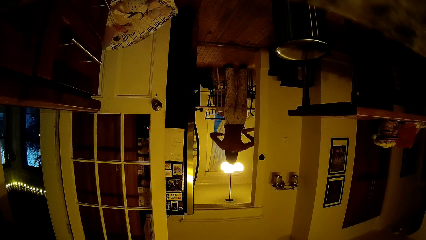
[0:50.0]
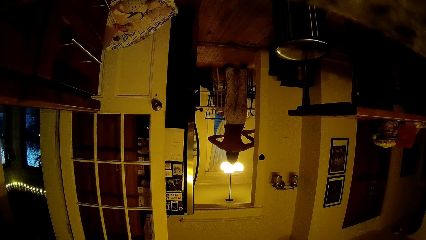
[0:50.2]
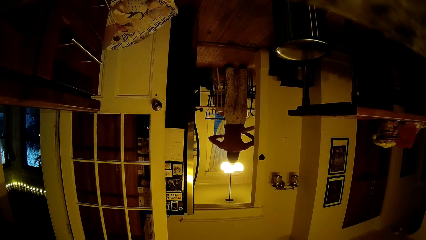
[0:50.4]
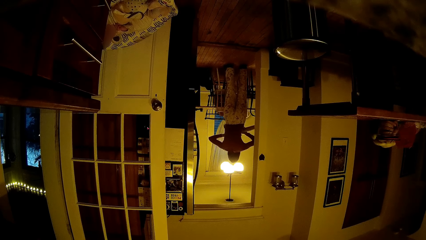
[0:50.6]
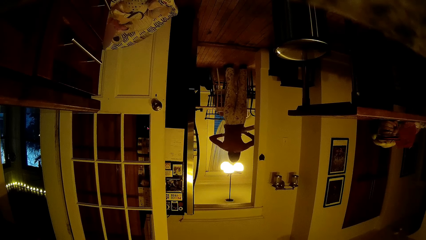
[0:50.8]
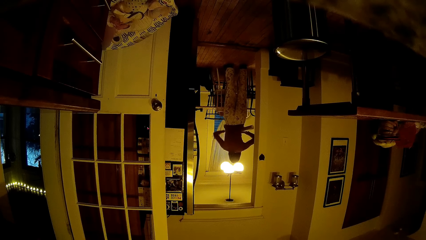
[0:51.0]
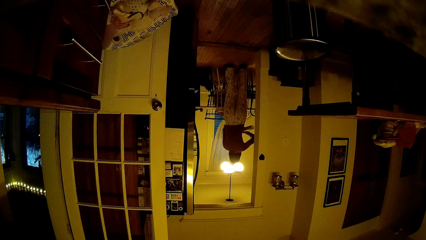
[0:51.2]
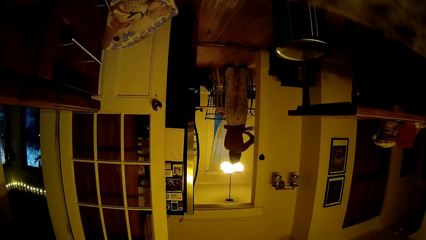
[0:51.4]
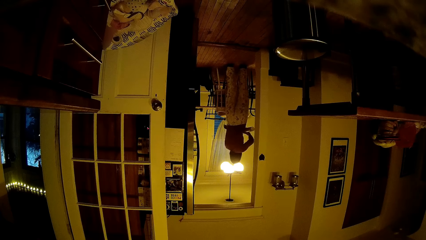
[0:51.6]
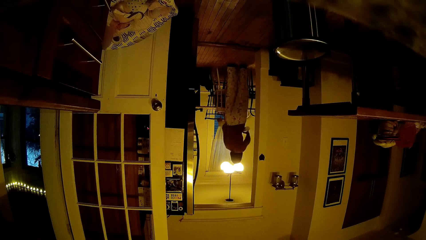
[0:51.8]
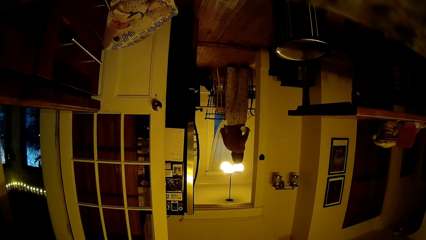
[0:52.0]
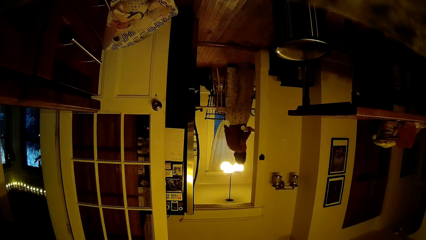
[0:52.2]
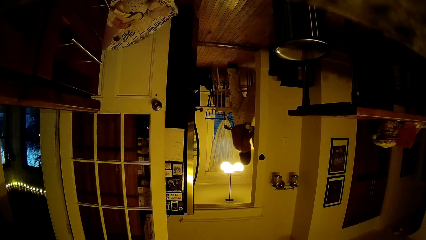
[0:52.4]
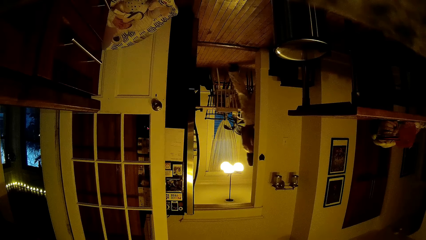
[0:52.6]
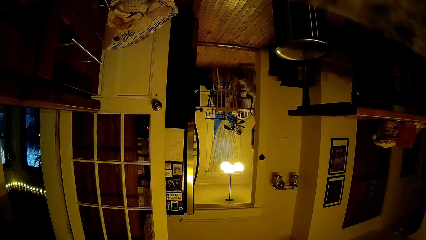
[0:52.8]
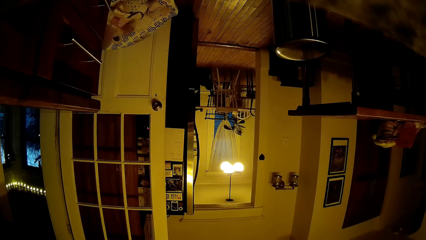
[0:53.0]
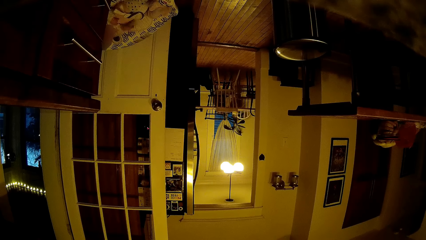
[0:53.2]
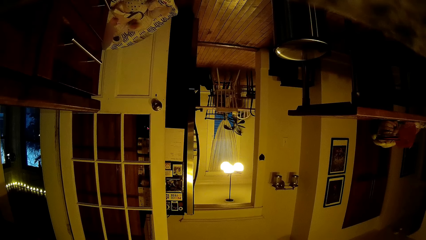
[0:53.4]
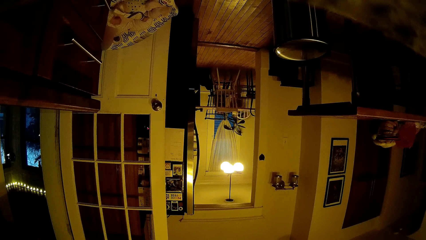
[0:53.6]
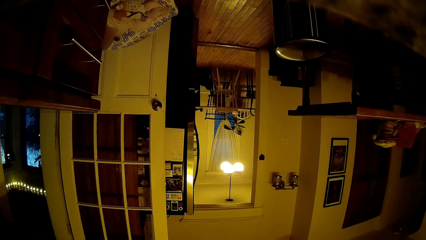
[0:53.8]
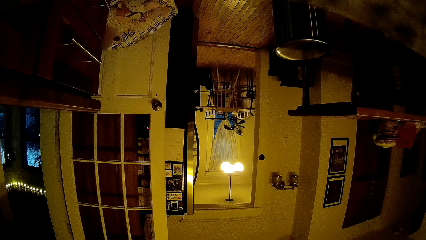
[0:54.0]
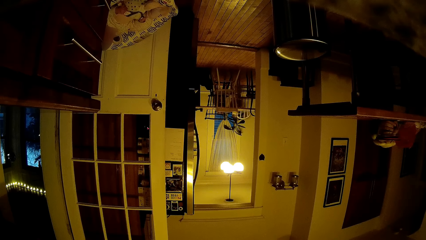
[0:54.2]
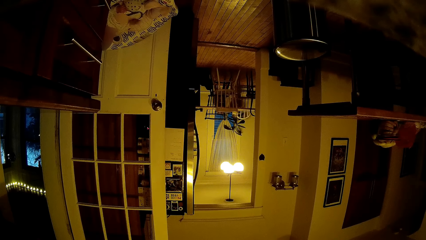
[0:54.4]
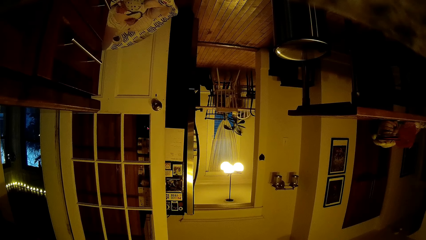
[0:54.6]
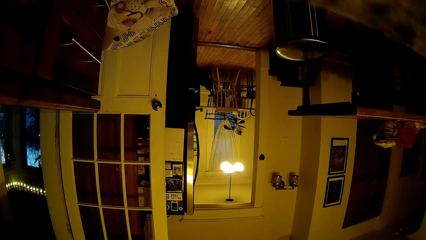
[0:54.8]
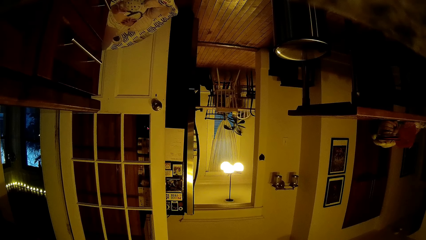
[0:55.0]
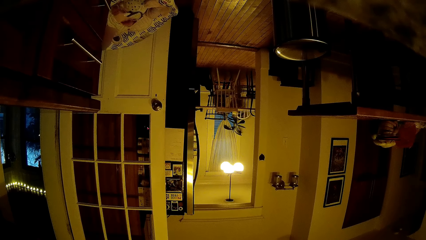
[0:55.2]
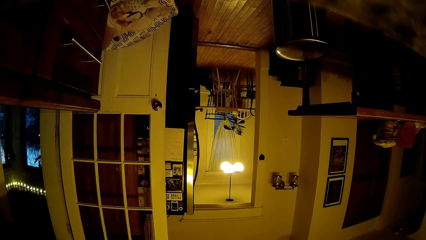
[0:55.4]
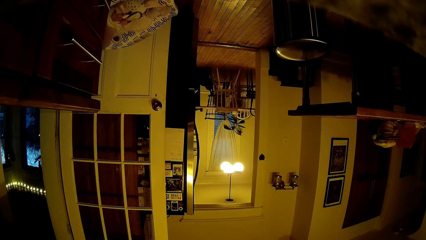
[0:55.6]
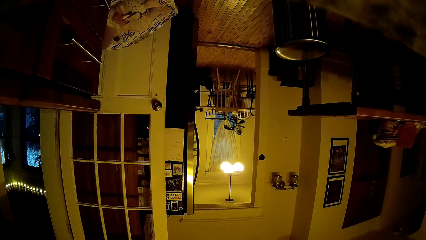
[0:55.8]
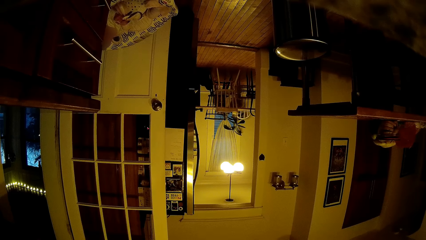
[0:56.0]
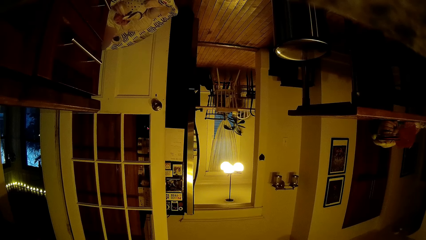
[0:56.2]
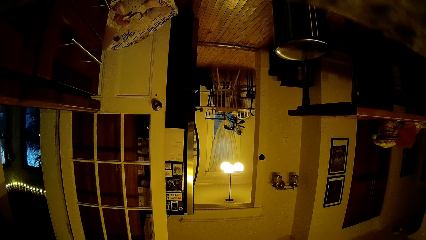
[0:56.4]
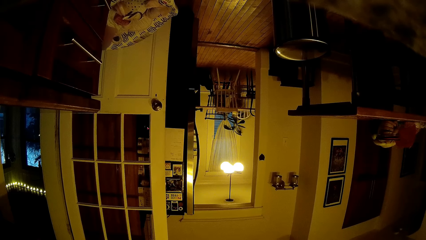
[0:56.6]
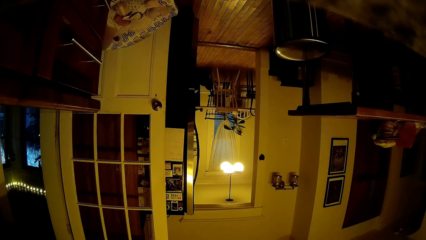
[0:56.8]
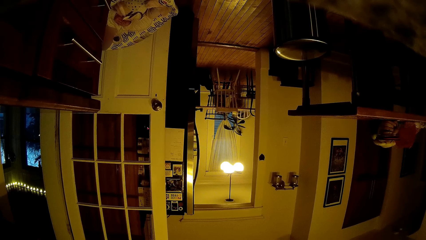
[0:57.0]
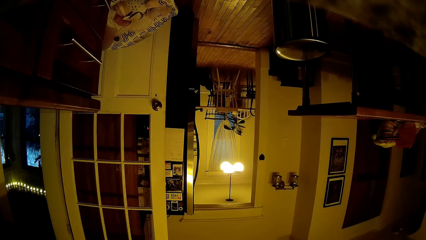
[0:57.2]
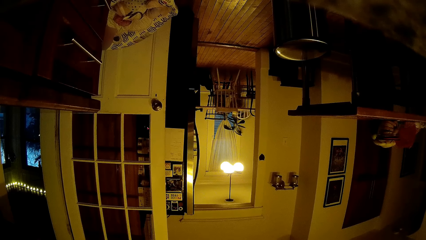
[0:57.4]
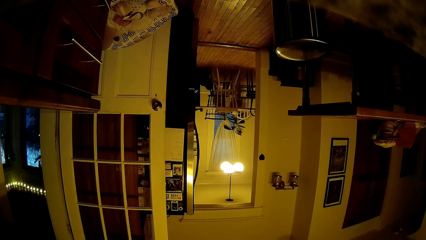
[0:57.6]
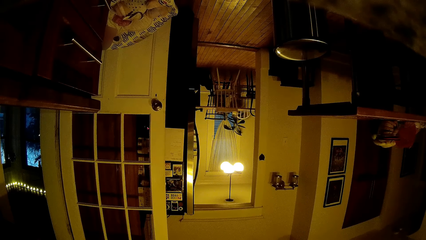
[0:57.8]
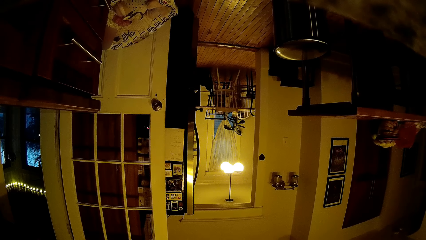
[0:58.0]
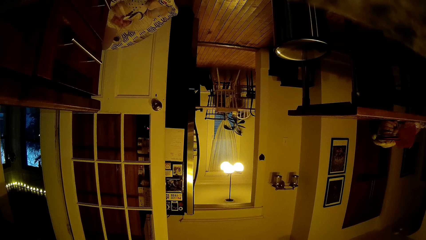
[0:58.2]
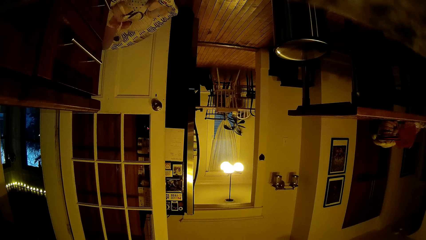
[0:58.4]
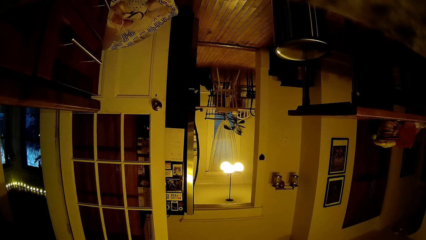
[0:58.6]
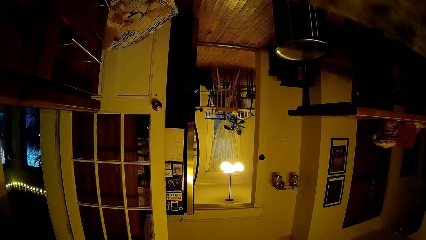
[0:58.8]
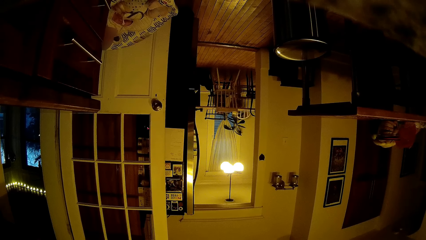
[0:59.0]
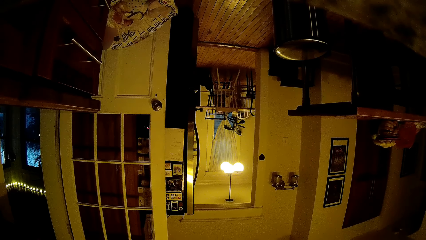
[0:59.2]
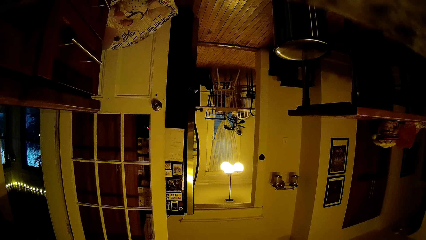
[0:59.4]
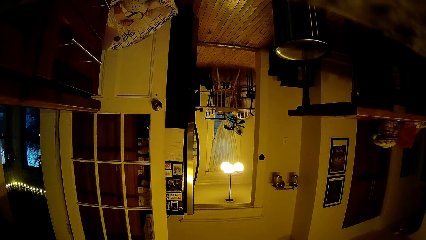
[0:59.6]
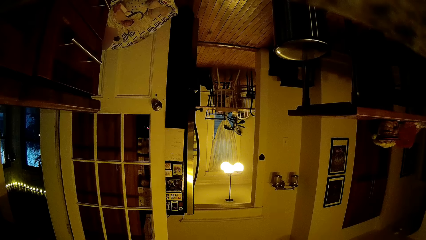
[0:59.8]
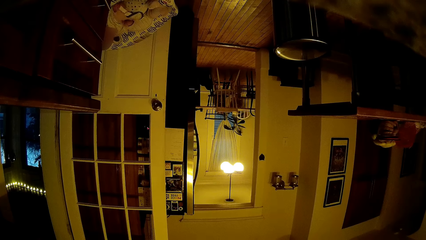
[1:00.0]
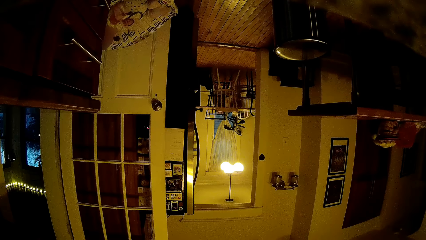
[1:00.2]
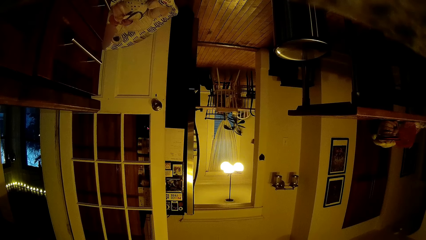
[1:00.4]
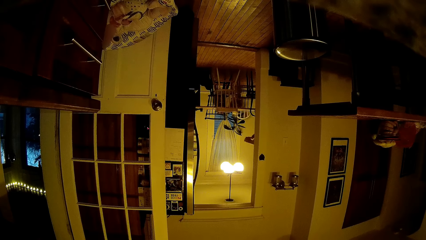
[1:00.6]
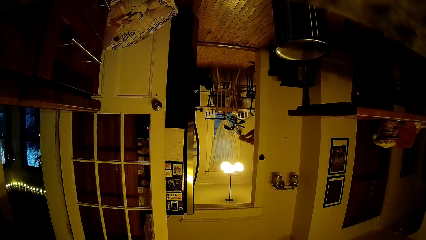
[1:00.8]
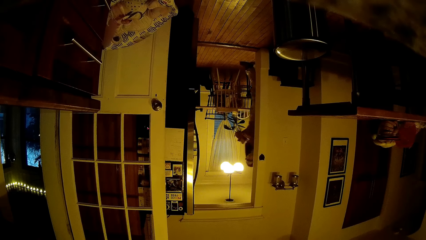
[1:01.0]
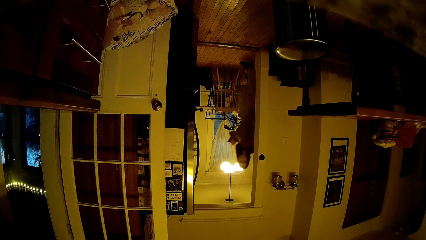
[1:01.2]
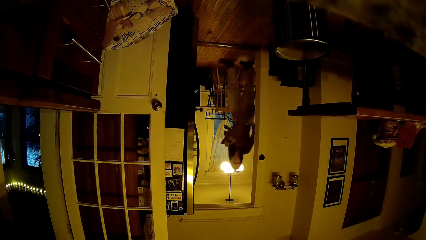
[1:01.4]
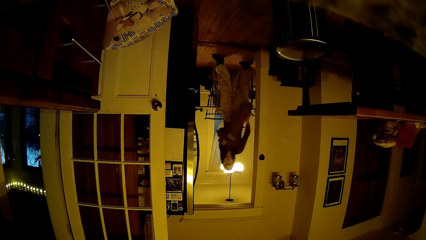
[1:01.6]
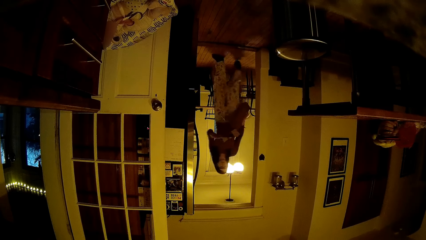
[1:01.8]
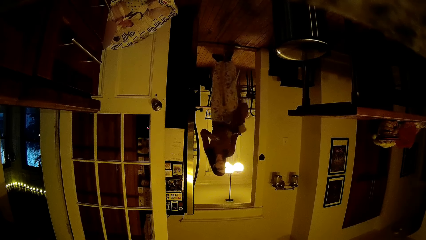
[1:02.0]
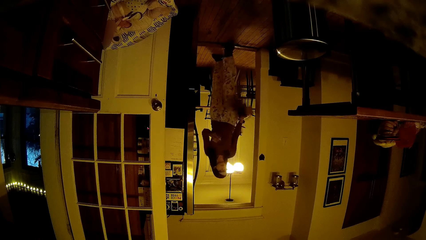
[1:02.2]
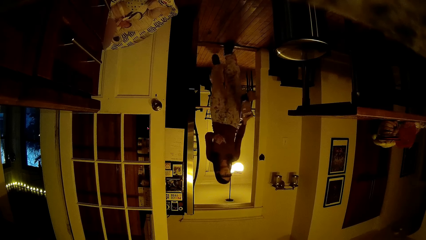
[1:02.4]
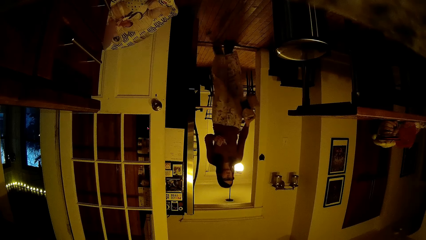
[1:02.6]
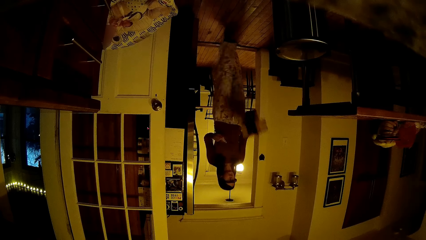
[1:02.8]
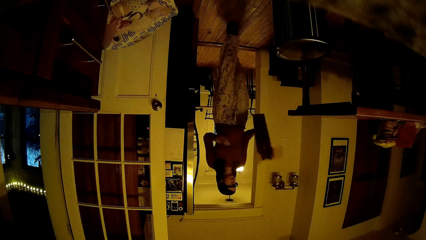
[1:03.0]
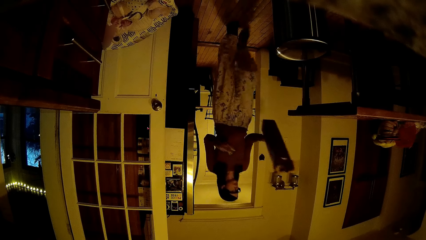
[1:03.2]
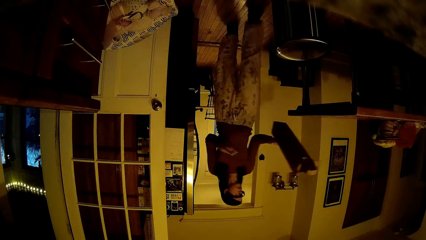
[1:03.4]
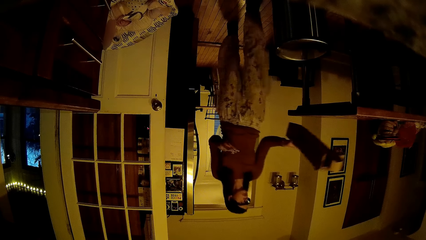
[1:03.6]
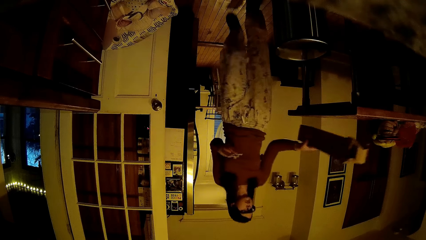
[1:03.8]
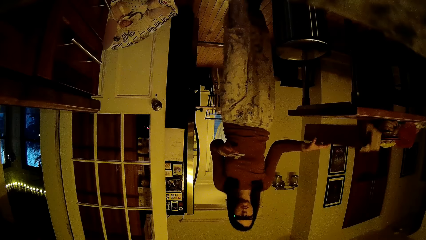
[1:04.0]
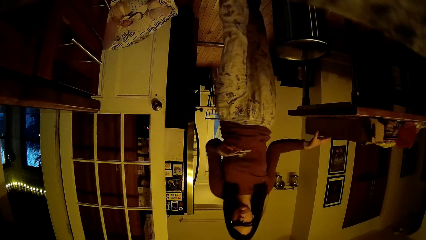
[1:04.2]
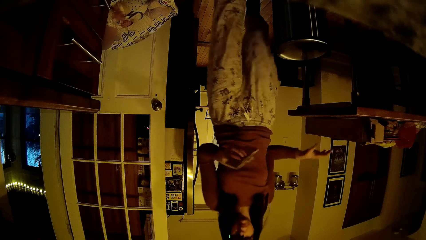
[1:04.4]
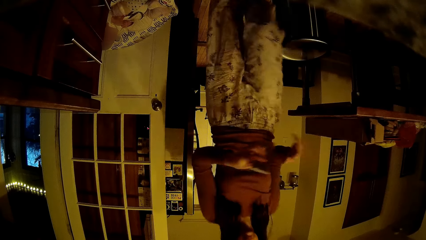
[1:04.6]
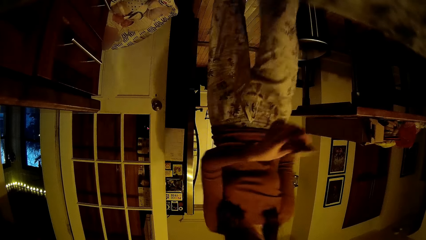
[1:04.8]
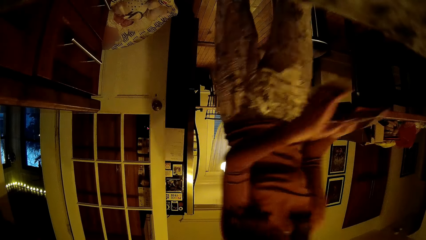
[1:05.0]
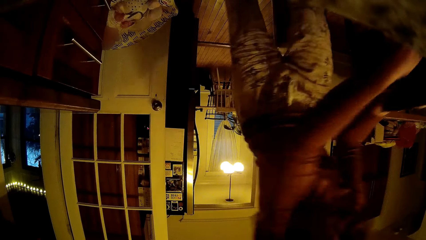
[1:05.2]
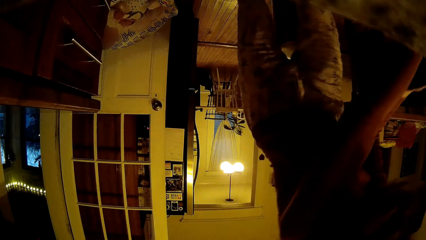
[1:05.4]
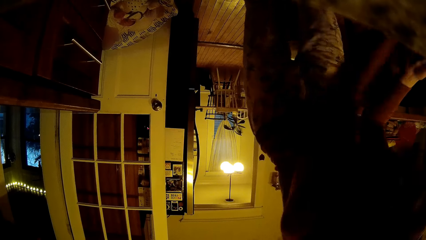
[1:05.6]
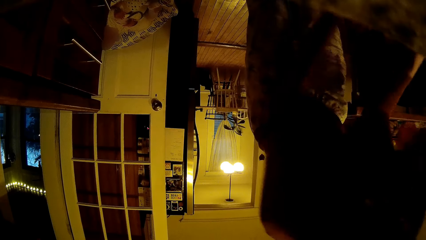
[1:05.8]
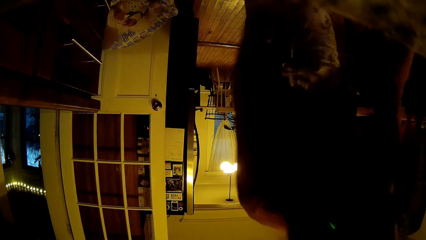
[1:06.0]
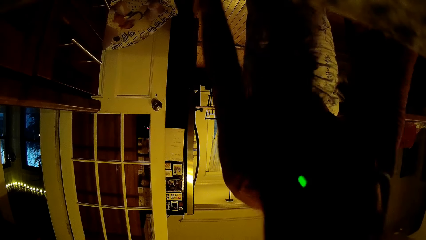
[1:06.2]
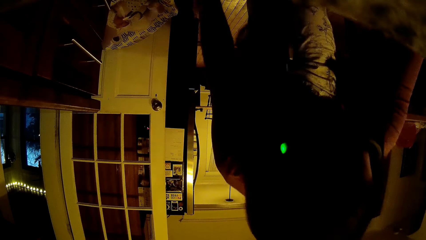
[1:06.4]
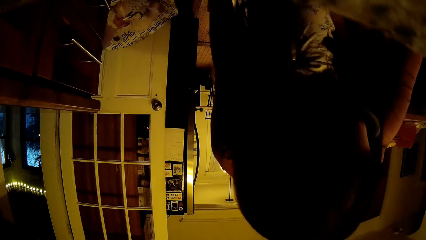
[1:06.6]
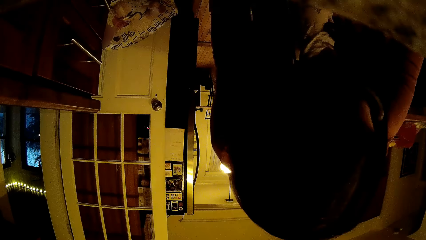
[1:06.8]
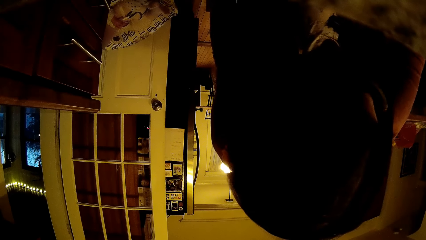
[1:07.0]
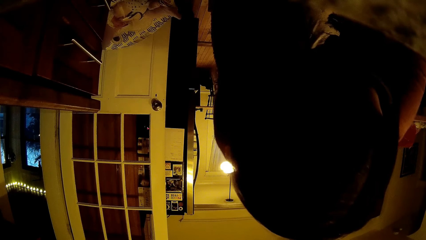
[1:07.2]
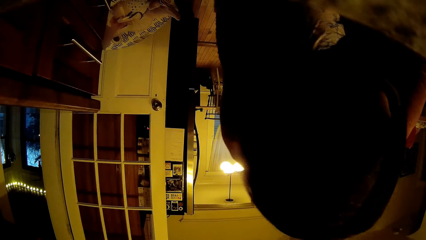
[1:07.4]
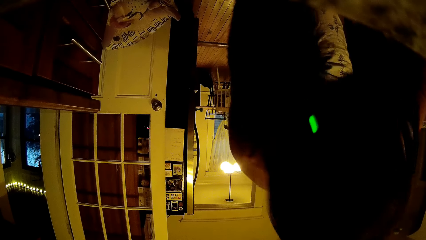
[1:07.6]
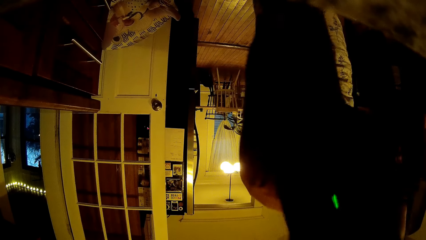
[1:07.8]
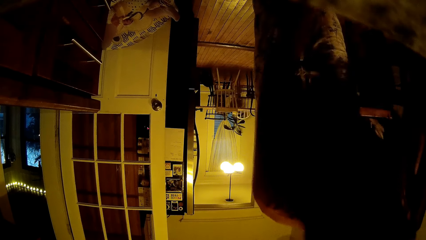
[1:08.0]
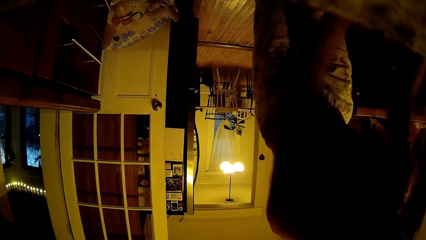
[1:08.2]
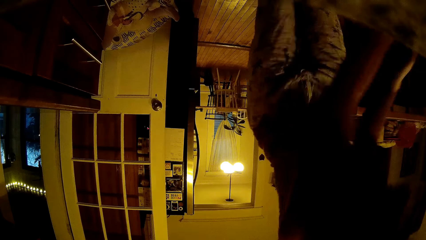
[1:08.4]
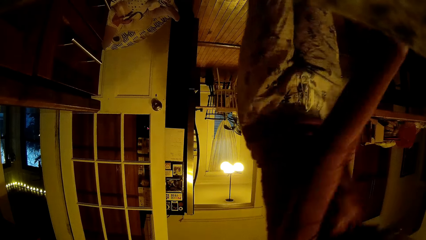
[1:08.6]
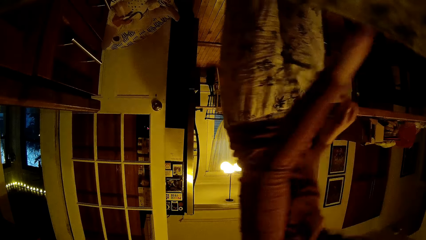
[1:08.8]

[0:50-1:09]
The woman picks a carton from the dining table with her right hand. The camera wearer looks around. The woman walks into the kitchen from the dining room and drops the carton in her right hand on a table. The woman passes a phone from her right hand to her left hand, takes the phone with her right hand, puts the phone on the table, and bends down.
